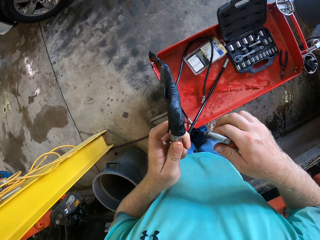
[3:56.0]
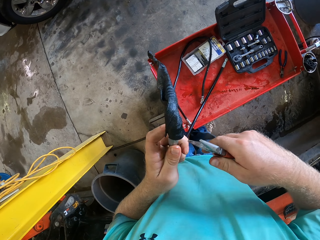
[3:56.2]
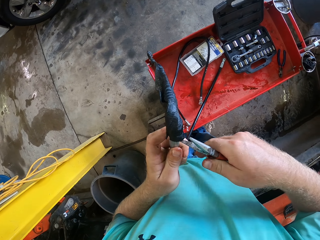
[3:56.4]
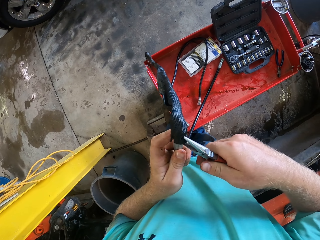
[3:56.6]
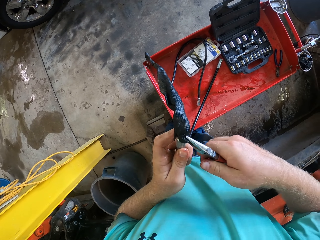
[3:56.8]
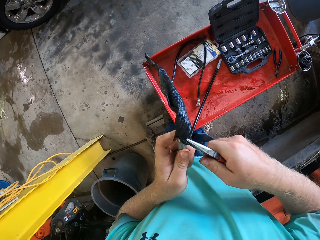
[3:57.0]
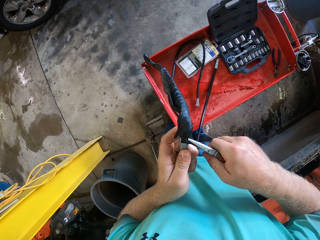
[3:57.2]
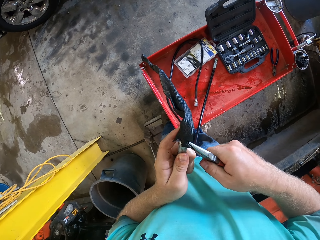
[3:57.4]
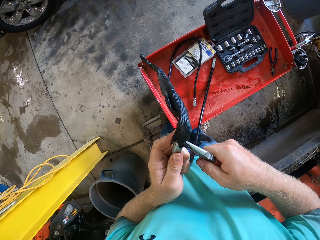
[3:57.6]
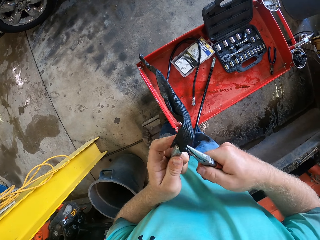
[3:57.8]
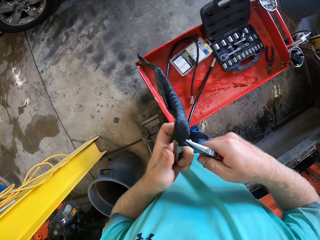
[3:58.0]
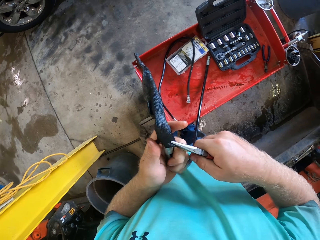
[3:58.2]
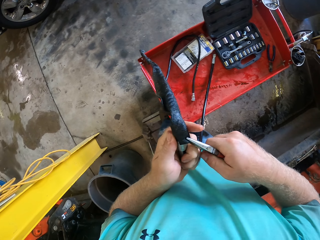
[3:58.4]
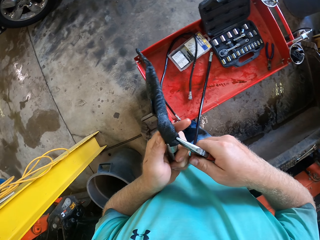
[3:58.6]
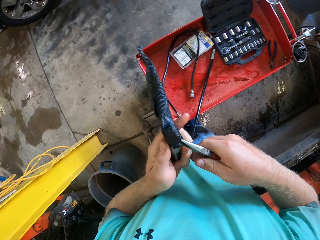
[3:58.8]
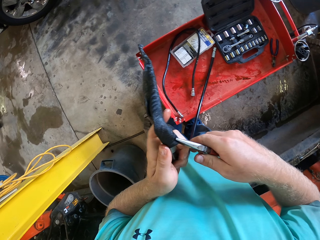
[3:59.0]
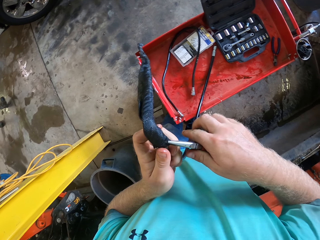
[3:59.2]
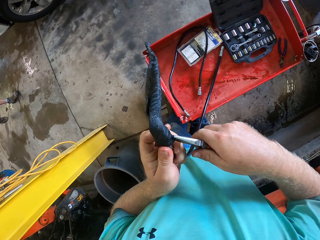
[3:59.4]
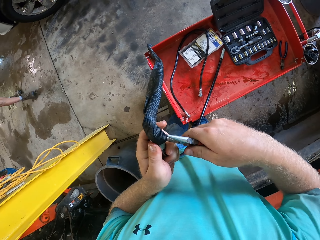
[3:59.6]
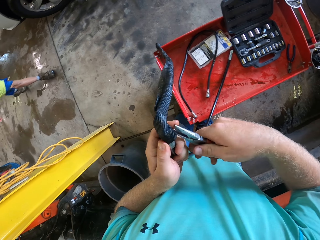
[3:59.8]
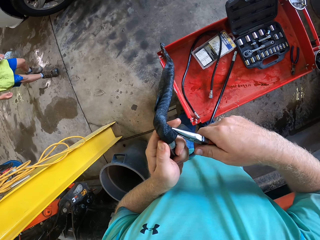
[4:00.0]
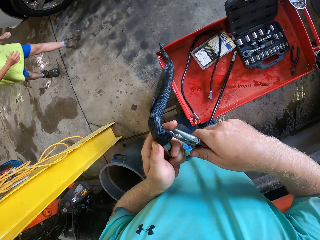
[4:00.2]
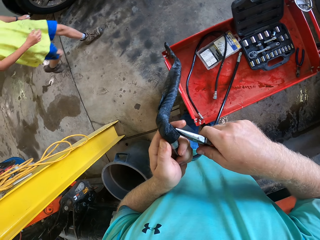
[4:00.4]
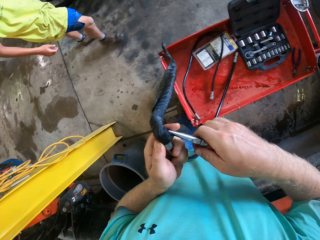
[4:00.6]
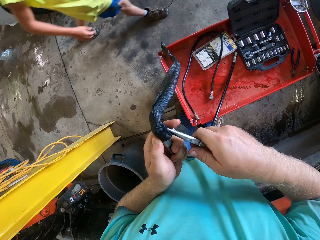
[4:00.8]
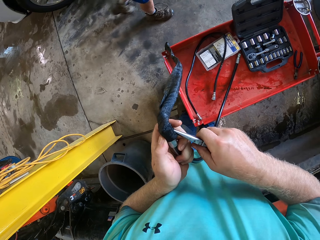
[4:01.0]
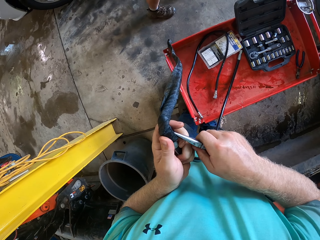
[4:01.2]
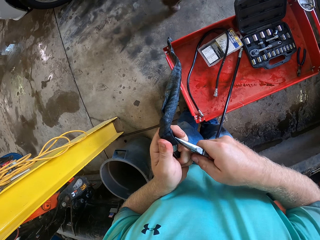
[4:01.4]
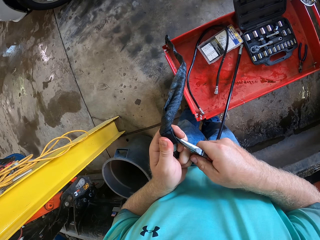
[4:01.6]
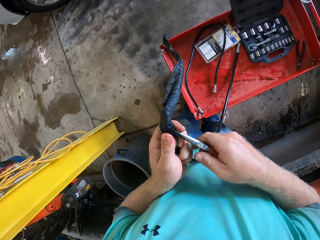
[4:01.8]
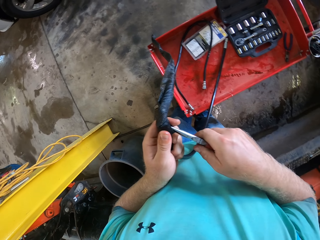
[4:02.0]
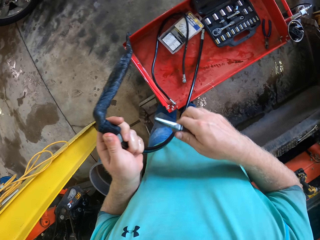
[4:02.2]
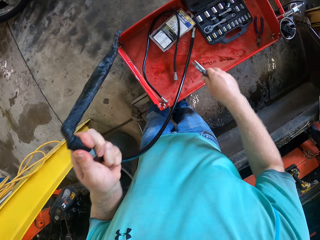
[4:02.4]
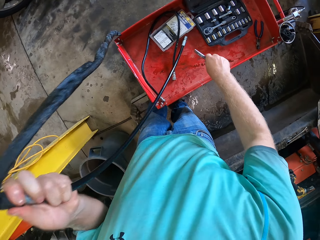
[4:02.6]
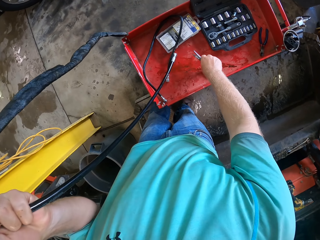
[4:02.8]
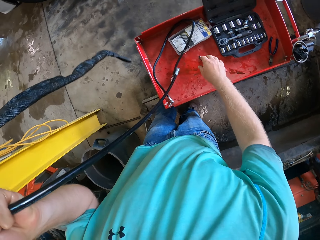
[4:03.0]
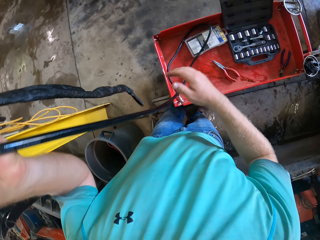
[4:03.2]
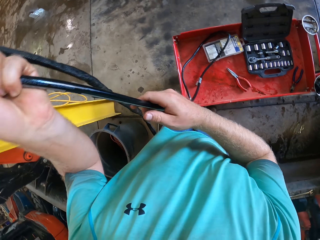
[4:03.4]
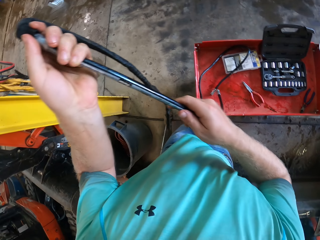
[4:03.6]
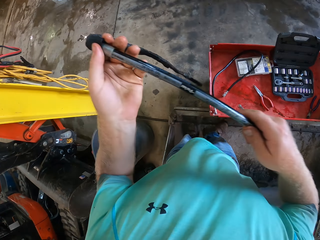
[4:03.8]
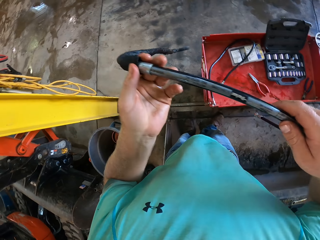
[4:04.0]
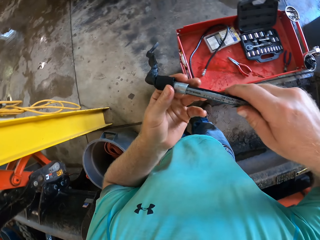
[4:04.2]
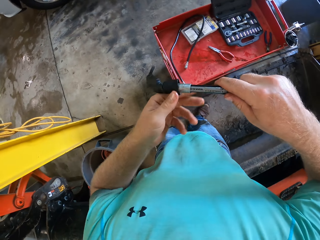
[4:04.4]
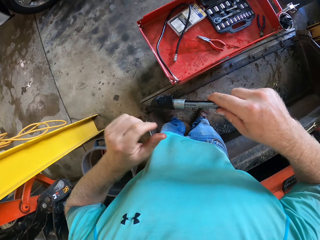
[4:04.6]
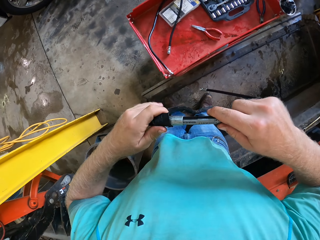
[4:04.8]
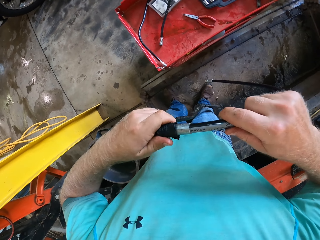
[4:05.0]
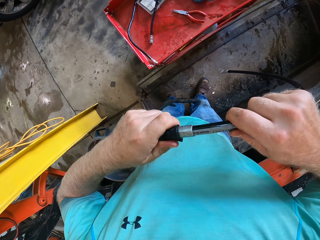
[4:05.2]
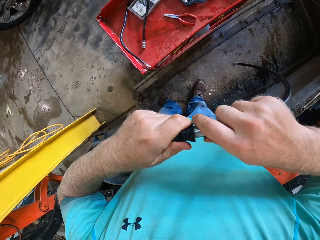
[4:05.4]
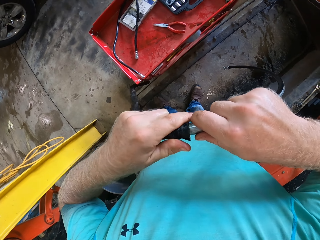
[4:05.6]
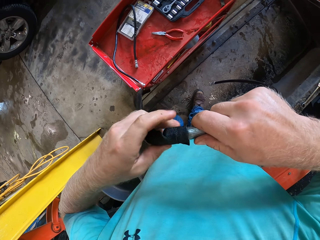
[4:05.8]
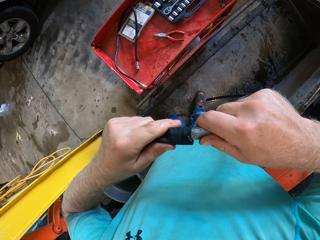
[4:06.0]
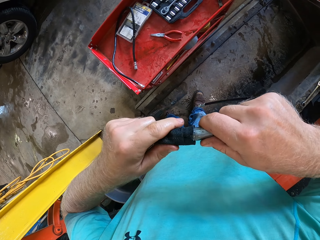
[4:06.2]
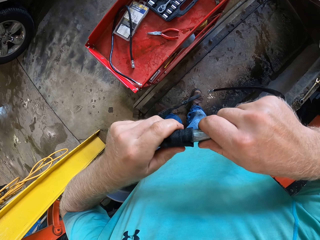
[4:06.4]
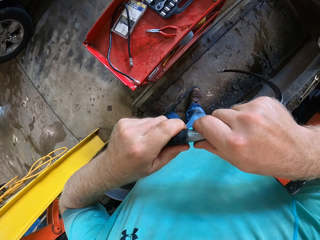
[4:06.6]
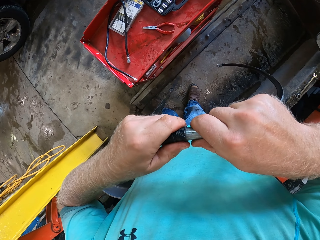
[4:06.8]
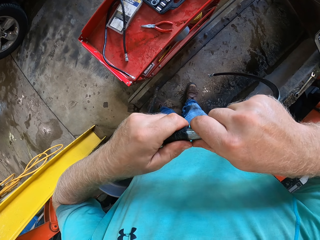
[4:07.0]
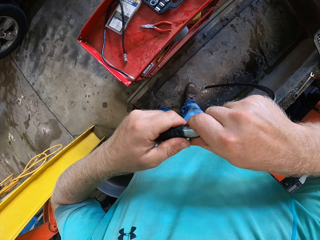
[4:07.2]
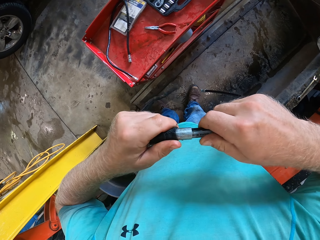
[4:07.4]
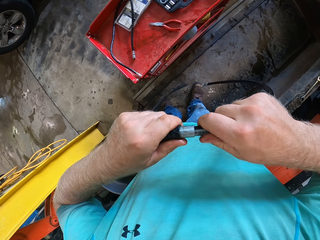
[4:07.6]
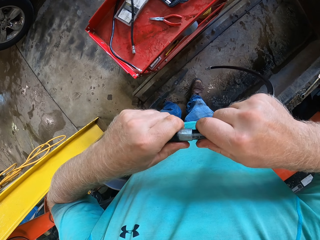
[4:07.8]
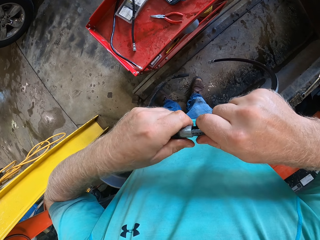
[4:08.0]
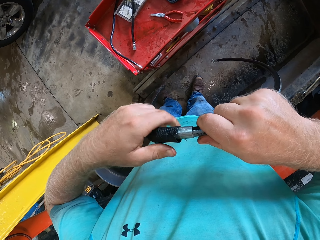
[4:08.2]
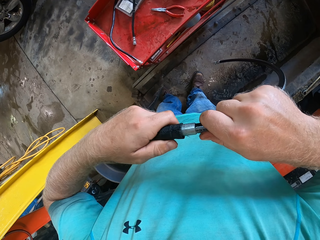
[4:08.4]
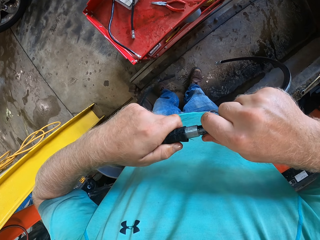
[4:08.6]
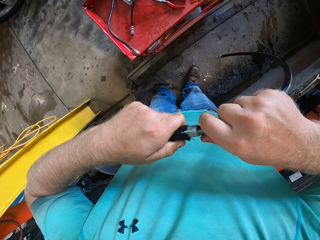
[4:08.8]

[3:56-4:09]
A man walks around the room. The camera wearer cuts the plastic cover with pliers. He drops the pliers on the toolbox with his right hand. He fixes the black tube on the fuel hose with both hands.

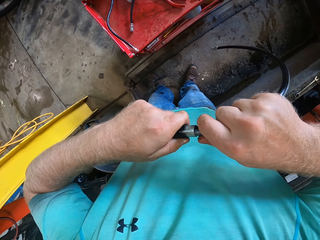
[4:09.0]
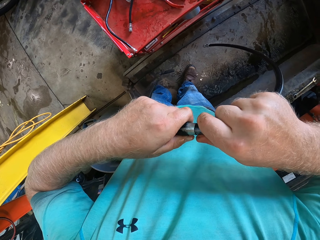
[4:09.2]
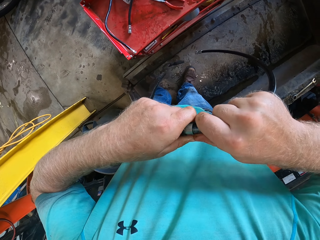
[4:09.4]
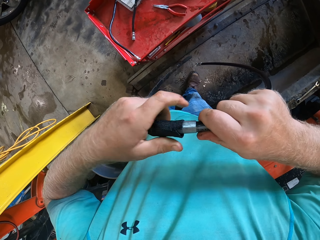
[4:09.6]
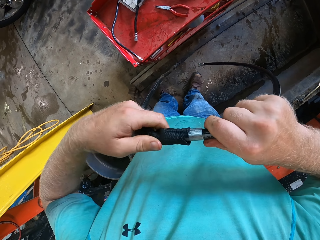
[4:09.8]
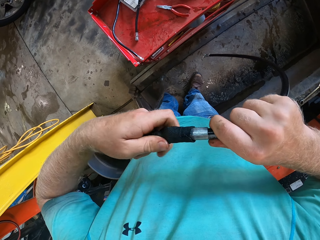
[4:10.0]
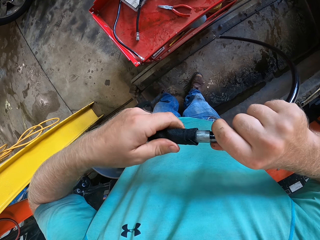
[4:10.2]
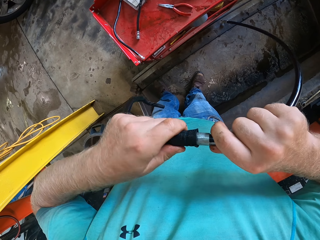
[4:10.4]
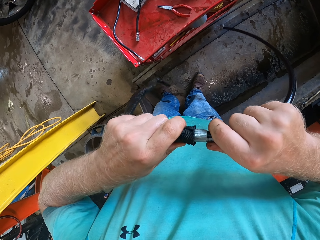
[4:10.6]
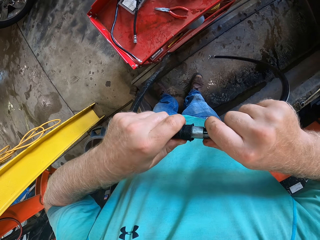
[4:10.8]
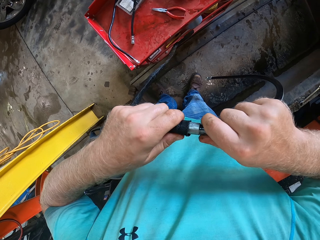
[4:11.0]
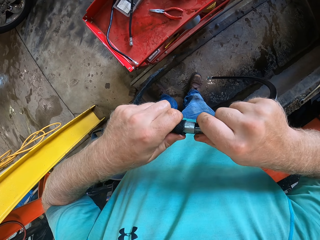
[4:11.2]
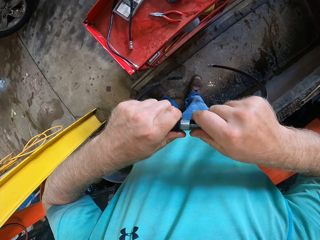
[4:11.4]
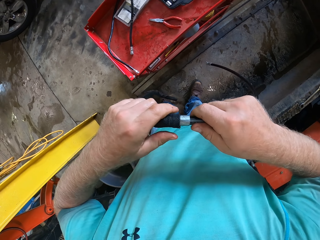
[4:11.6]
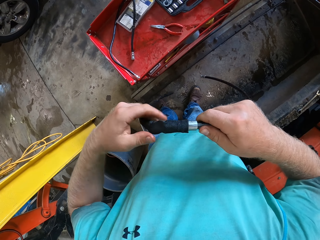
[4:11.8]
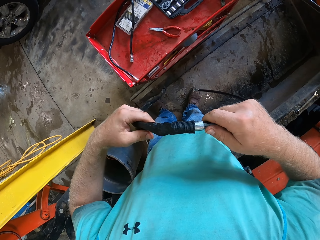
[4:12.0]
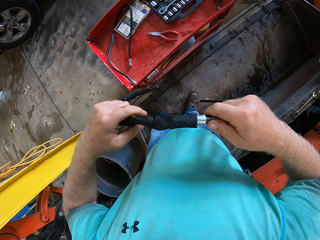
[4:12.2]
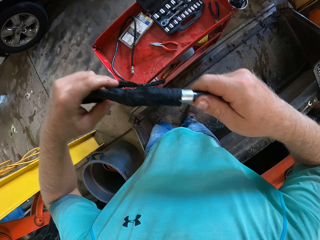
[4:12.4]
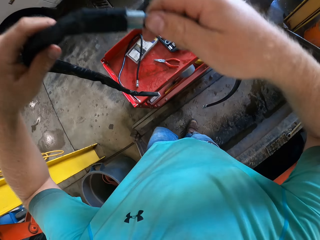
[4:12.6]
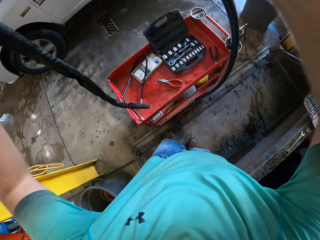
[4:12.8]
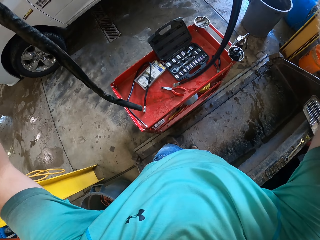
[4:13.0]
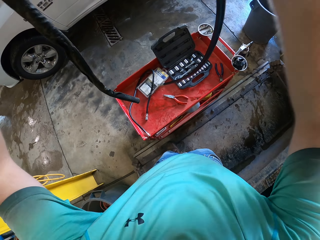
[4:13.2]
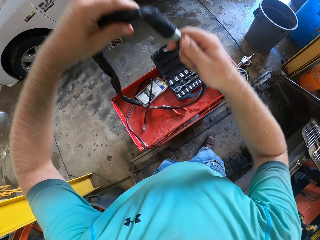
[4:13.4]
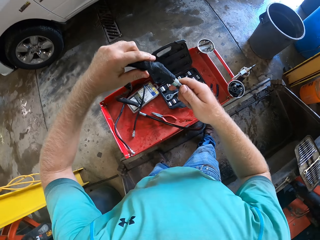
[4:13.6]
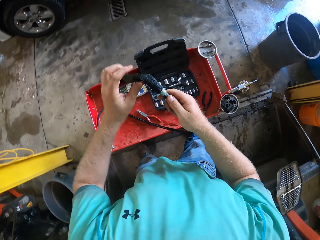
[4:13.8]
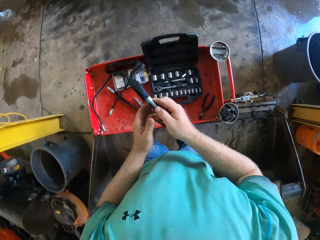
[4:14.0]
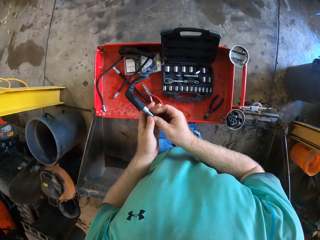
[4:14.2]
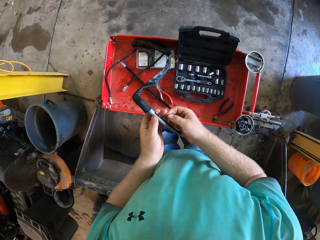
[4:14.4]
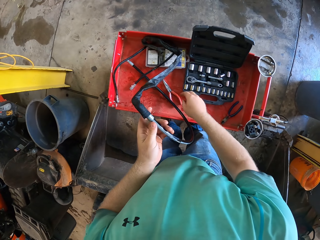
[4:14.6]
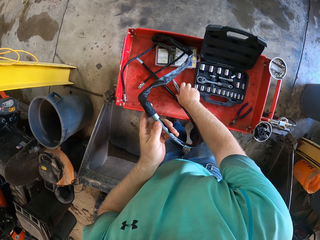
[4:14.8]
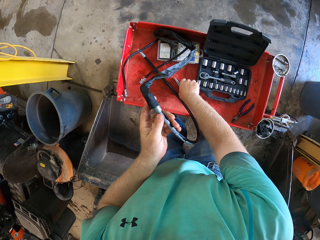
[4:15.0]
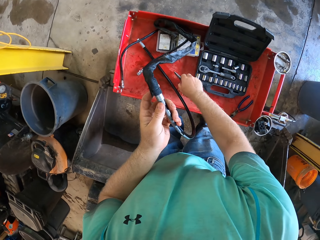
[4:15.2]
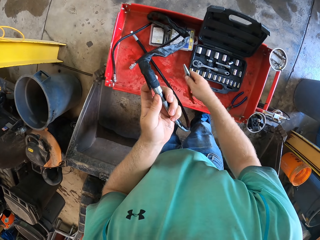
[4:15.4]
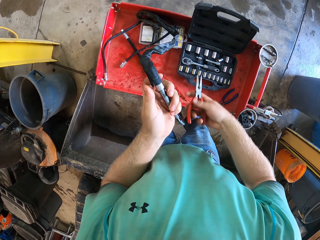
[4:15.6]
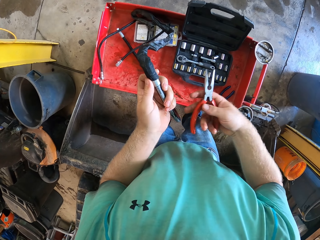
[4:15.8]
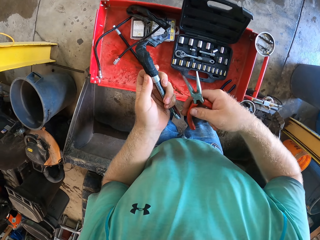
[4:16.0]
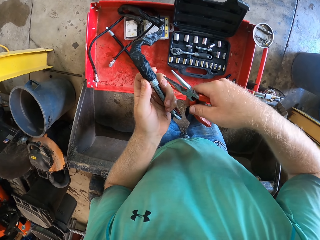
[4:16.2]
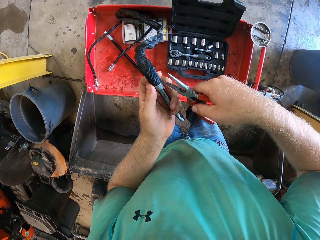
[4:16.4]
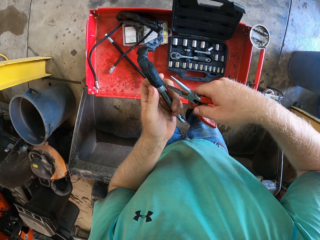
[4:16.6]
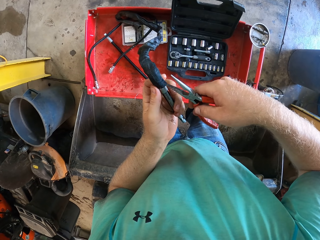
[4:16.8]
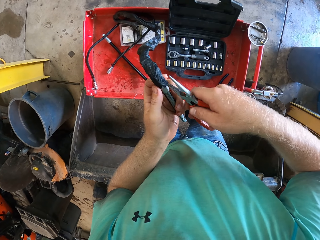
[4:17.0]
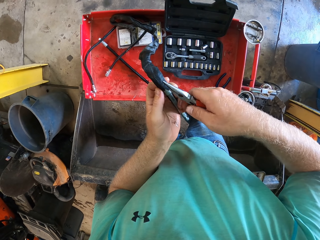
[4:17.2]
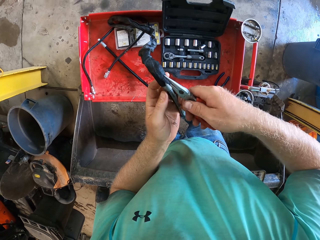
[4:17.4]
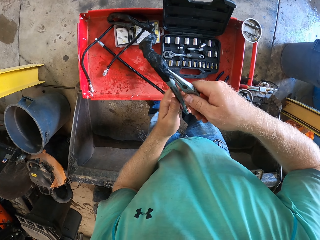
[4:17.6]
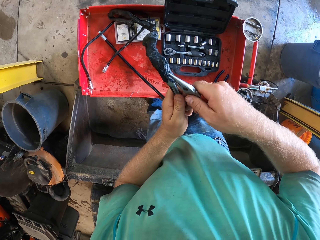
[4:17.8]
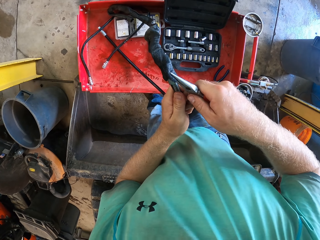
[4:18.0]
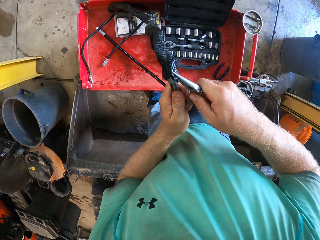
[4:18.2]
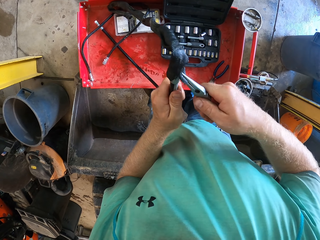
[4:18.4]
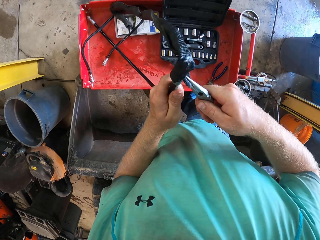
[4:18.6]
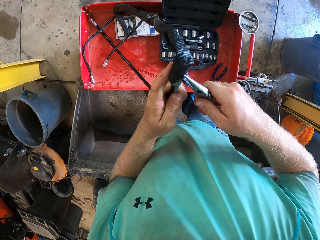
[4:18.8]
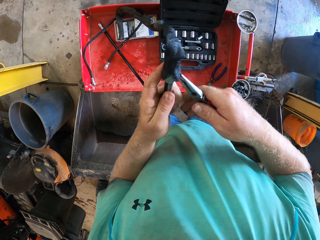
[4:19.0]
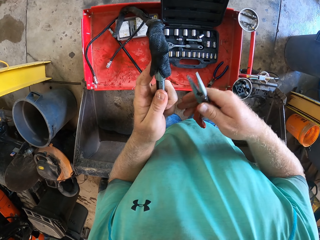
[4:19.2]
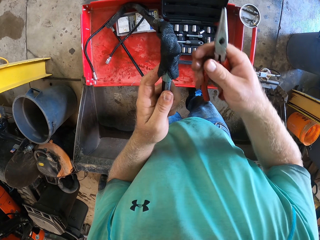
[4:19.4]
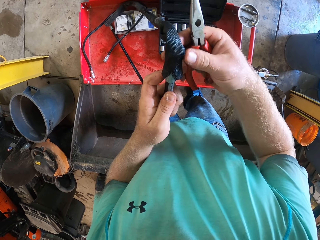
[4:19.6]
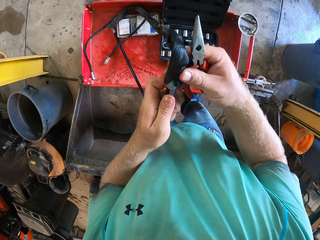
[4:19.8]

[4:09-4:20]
The camera wearer pulls the wire cable. He picks the pliers from the toolbox with his right hand. He fixes the black tube on the fuel hose with the pliers in his right hand. He cuts the plastic cover with the pliers.
